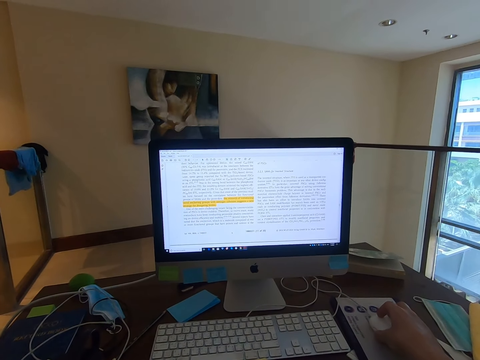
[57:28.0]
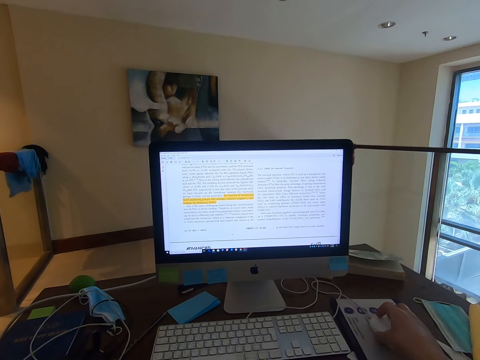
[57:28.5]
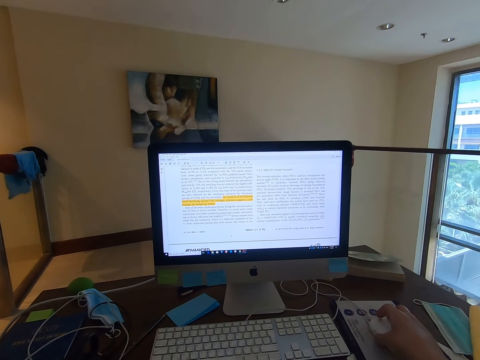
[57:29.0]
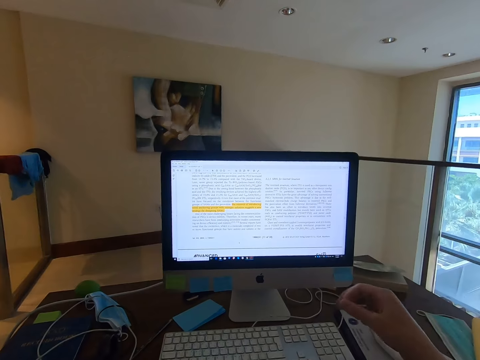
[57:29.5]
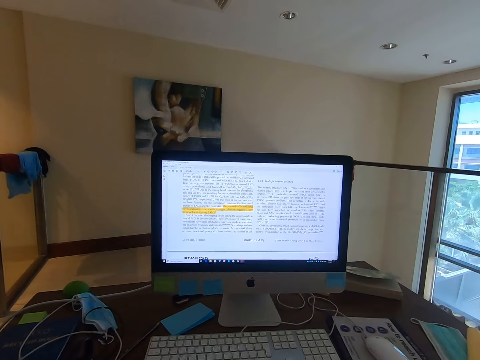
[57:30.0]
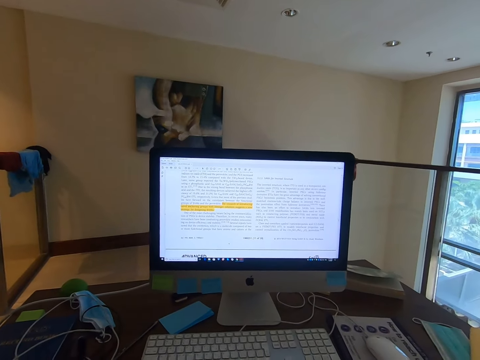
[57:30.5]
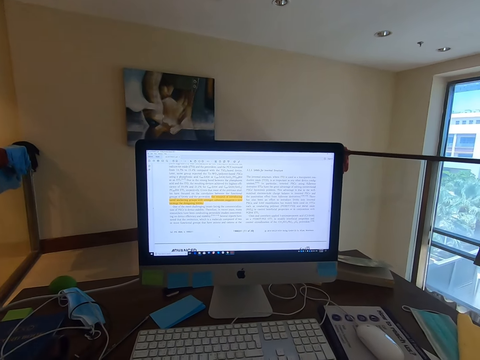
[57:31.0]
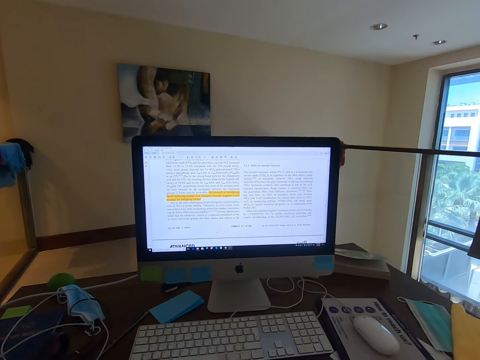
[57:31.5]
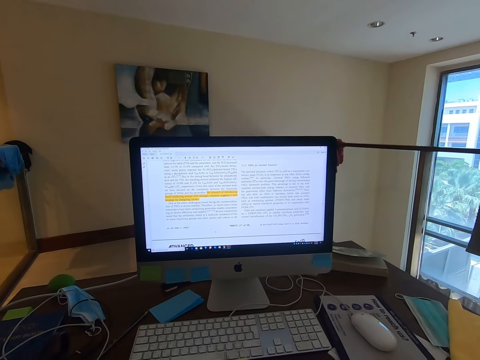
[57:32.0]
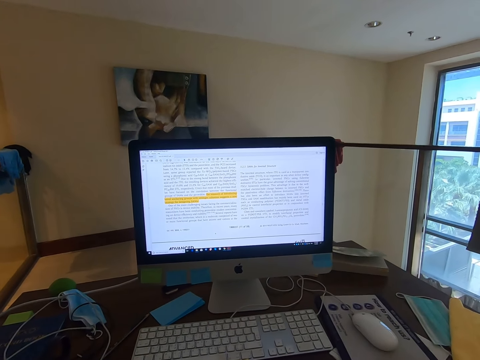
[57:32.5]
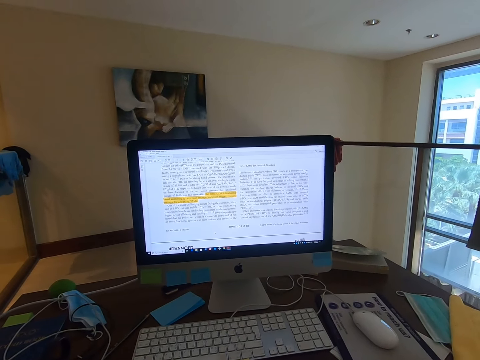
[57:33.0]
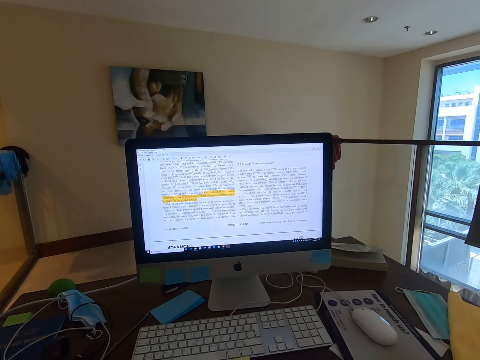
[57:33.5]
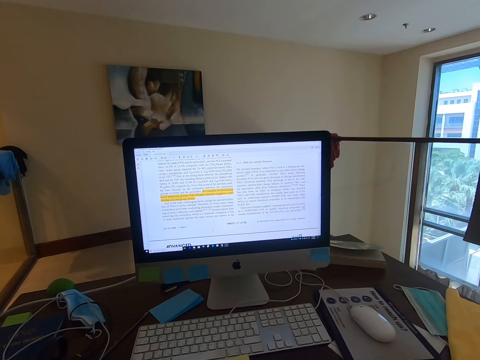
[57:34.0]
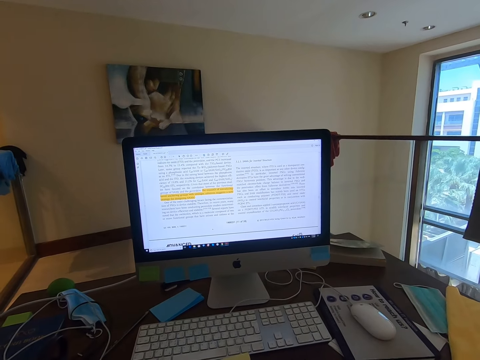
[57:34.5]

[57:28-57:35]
The camera wearer moves his hand away from the mouse.

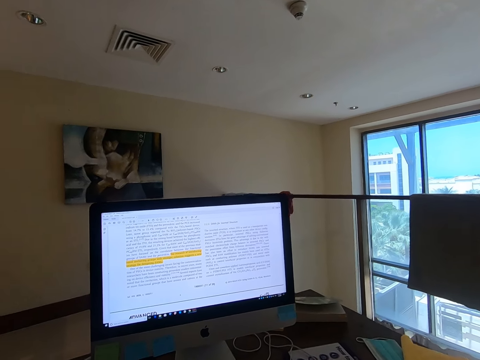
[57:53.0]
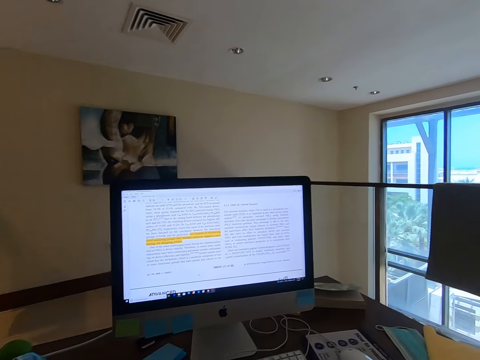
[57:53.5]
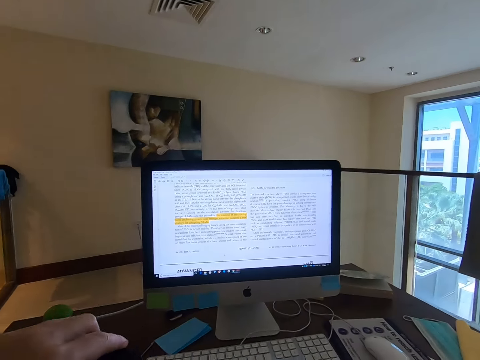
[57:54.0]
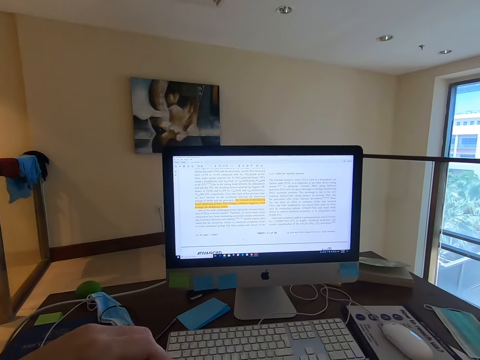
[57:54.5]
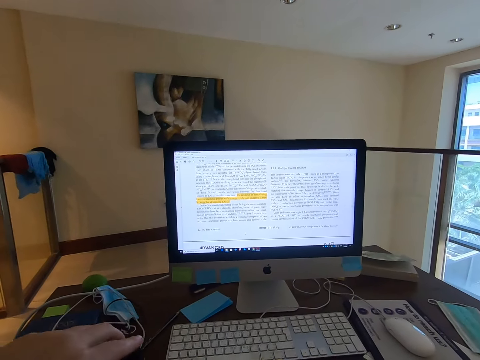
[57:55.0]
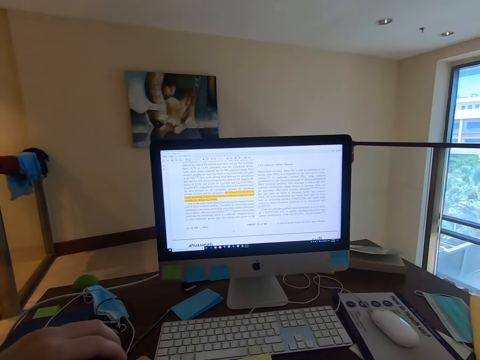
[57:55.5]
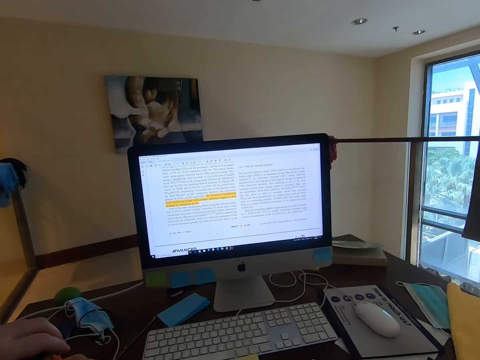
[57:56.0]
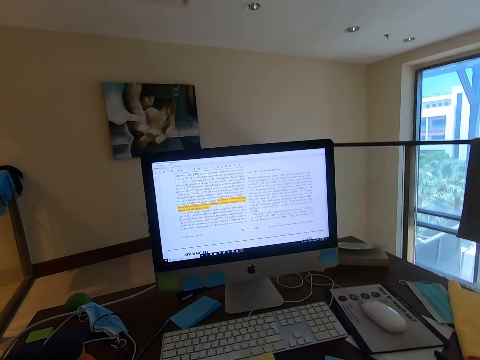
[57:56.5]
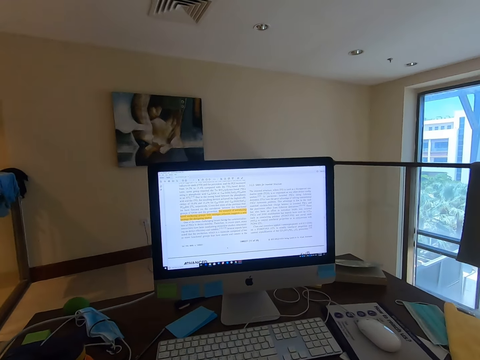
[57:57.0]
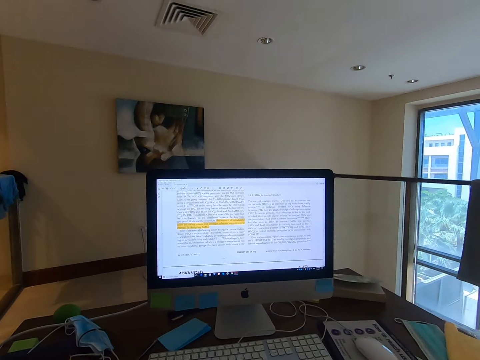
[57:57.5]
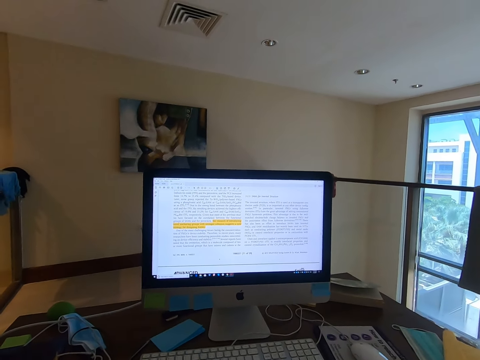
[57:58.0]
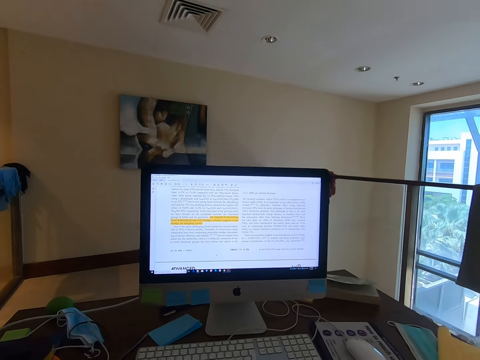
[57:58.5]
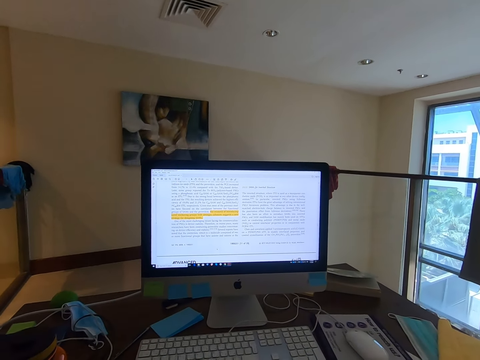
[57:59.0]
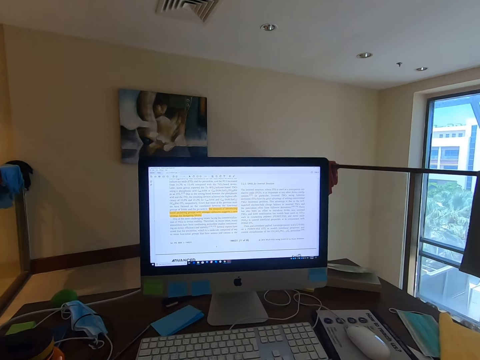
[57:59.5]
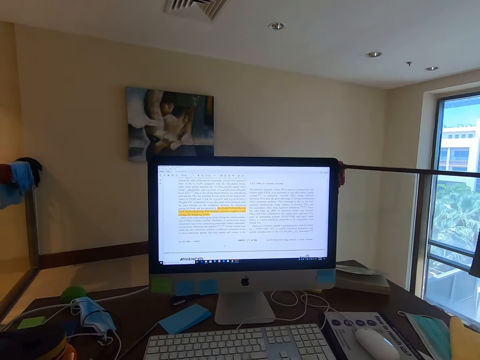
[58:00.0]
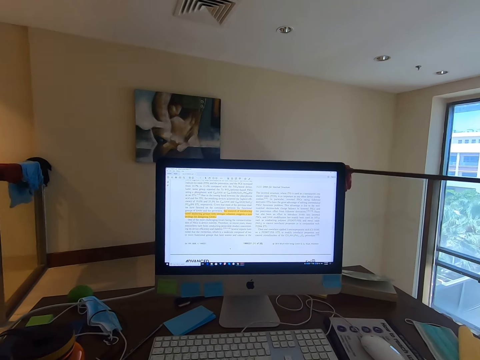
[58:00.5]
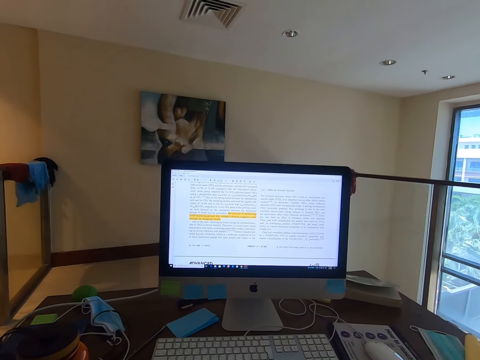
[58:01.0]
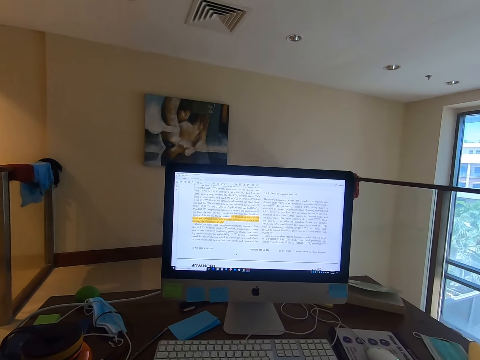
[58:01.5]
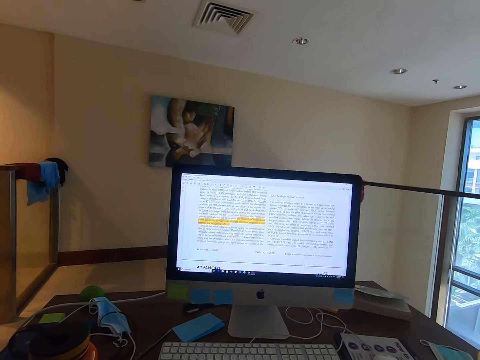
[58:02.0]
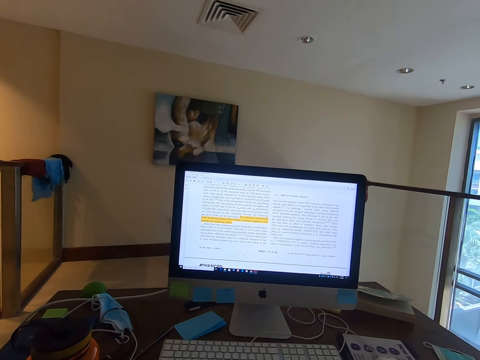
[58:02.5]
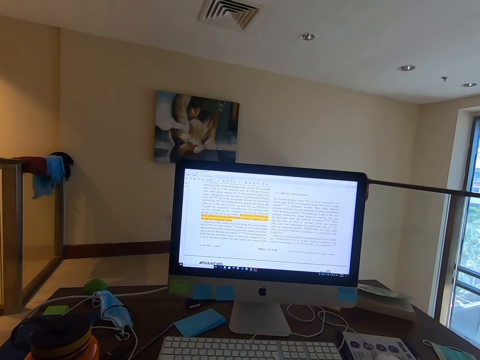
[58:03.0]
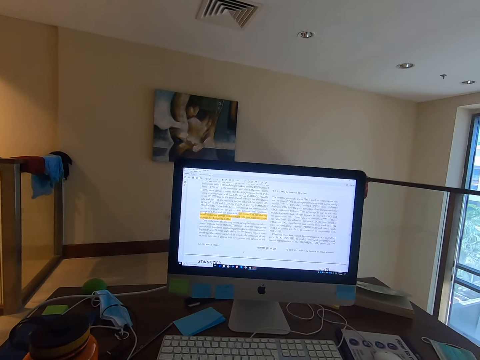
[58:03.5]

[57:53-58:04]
The camera wearer closes the water bottle.

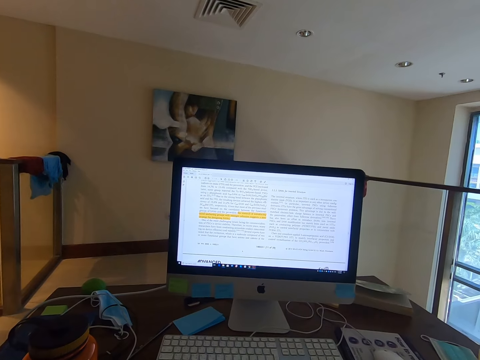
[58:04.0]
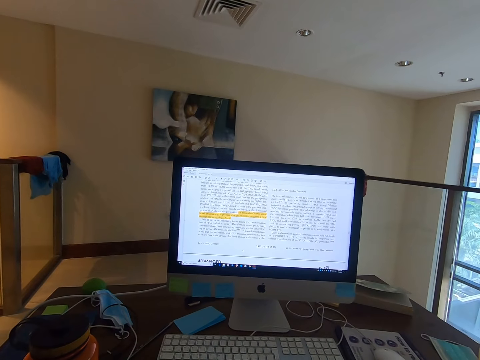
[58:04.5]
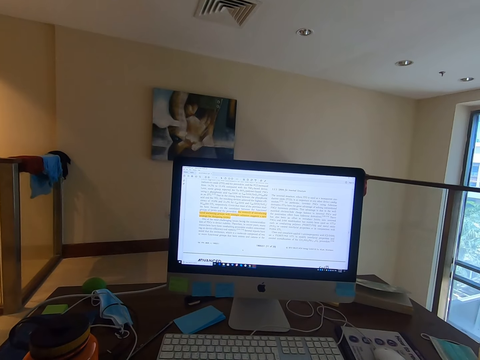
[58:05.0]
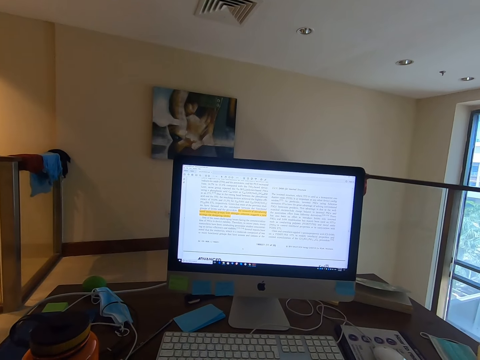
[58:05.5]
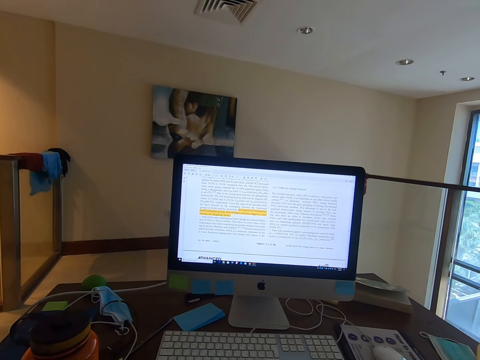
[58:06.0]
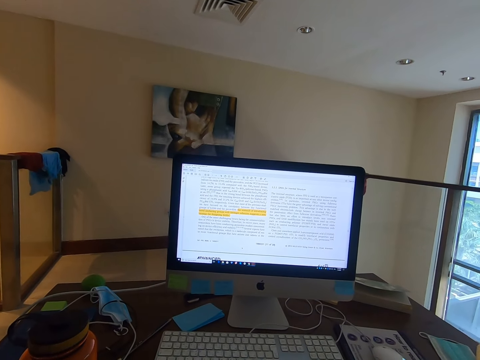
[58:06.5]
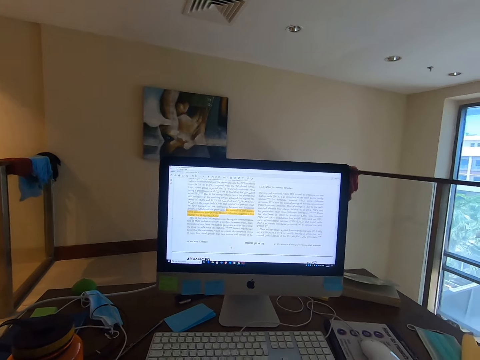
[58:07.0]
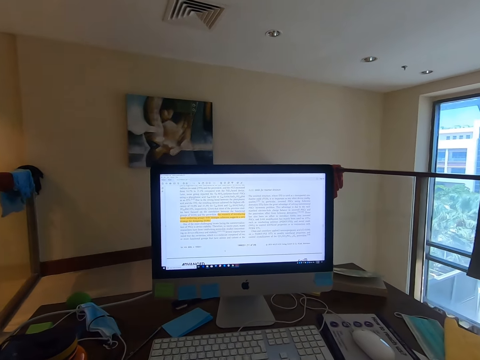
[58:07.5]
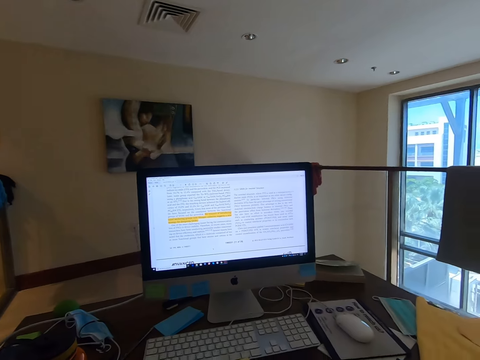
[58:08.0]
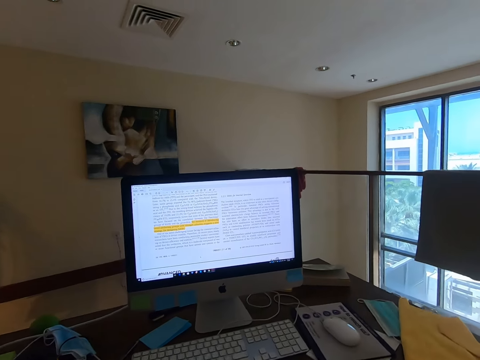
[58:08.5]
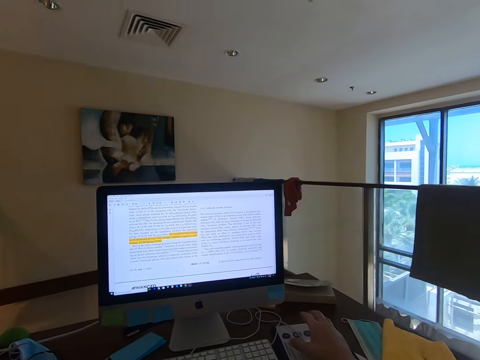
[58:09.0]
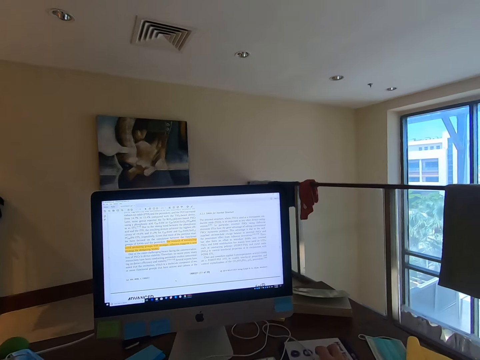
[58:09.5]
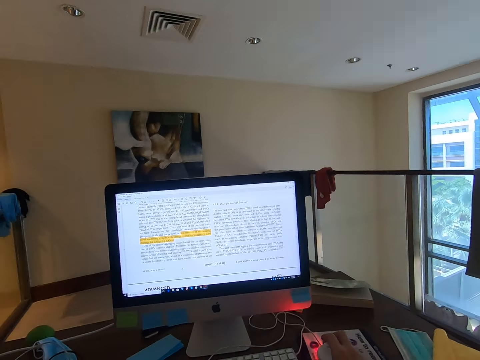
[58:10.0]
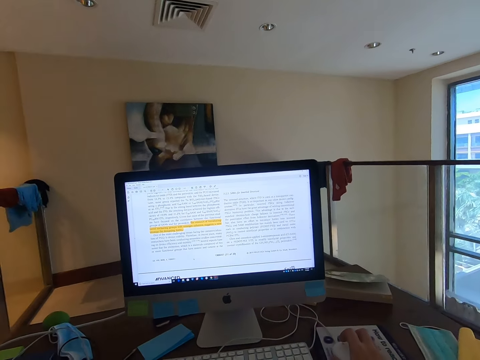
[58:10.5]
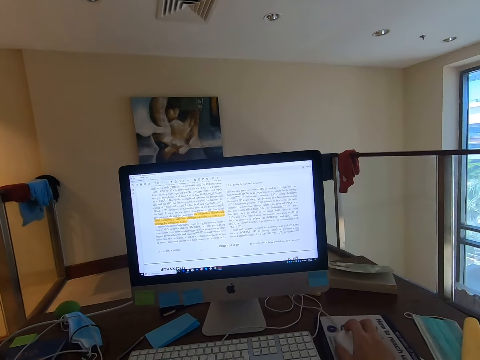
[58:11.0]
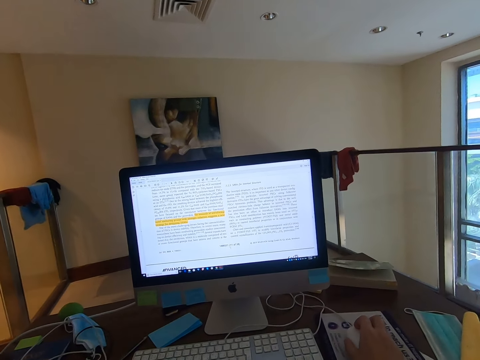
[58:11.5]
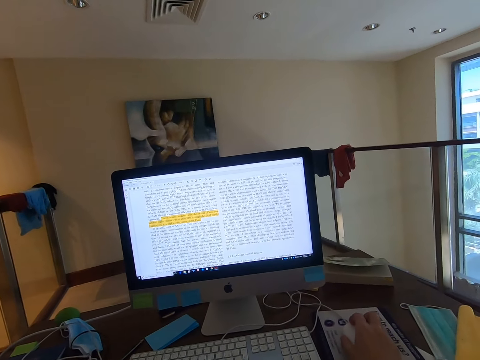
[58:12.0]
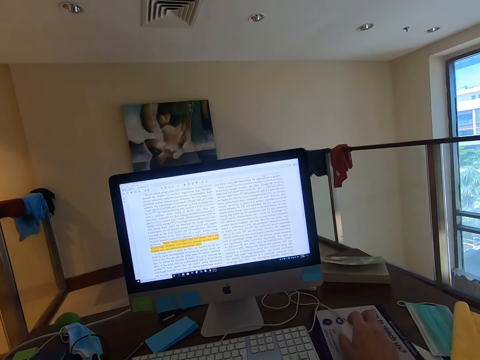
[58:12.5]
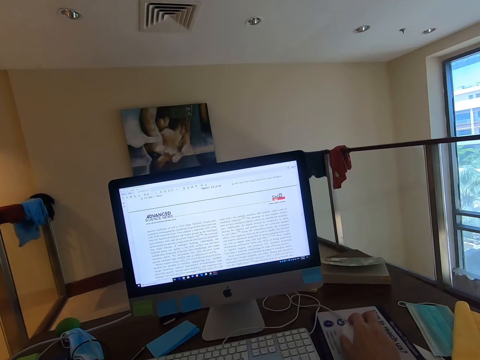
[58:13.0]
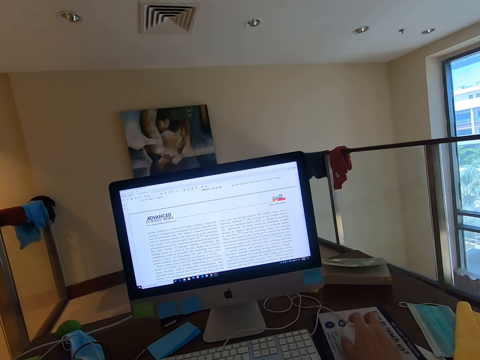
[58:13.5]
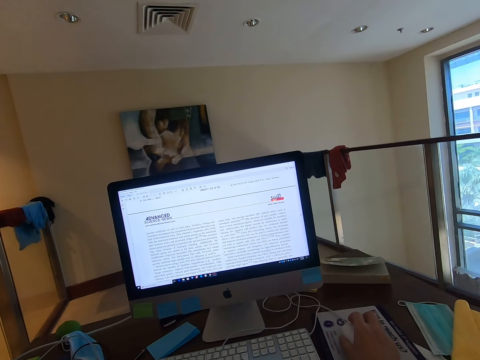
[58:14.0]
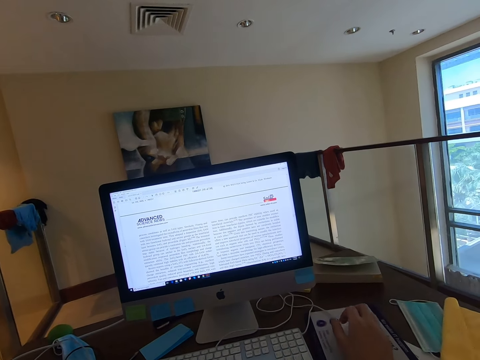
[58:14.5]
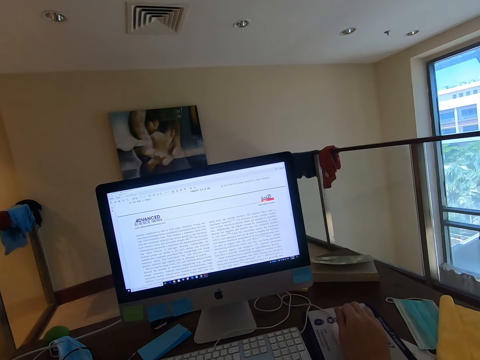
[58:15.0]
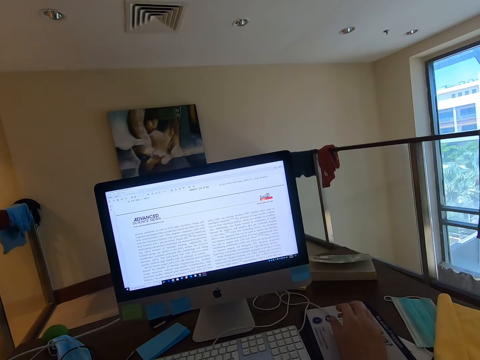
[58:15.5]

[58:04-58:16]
The camera wearer places the right hand on the mouse. He moves the mouse on the mousepad. He scrolls an article in the computer. He reads the article in the computer.
